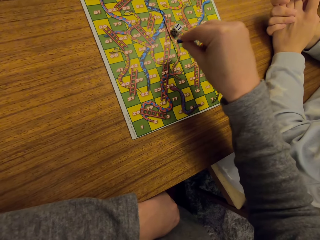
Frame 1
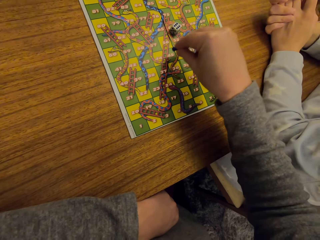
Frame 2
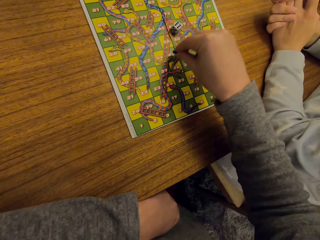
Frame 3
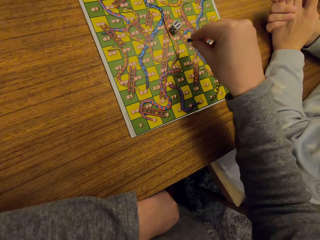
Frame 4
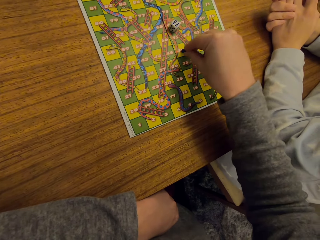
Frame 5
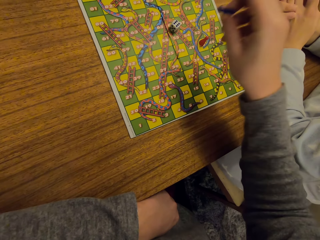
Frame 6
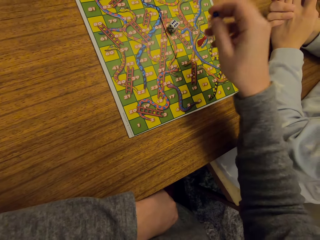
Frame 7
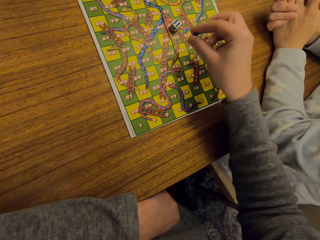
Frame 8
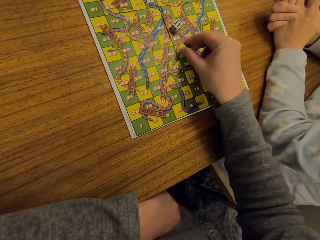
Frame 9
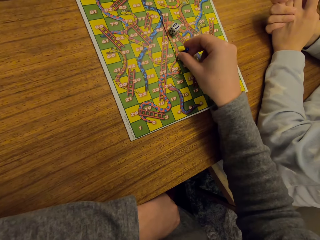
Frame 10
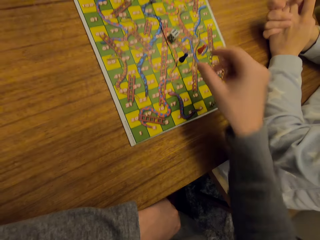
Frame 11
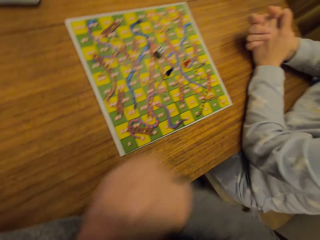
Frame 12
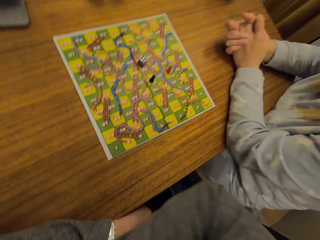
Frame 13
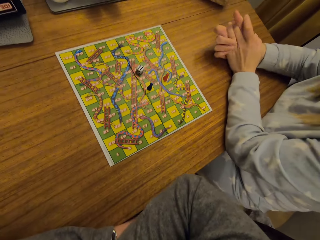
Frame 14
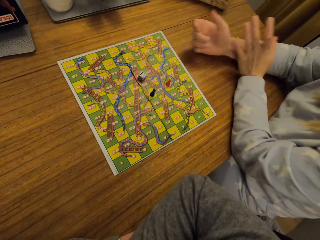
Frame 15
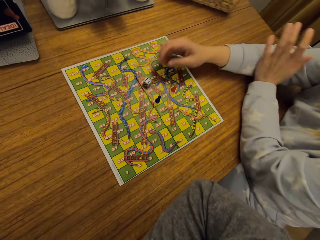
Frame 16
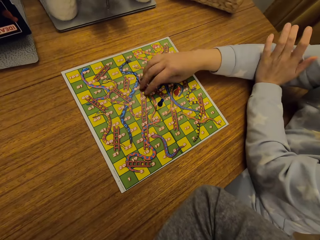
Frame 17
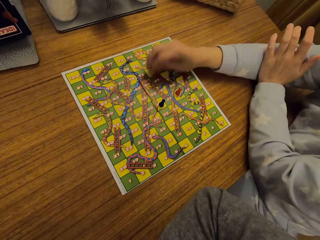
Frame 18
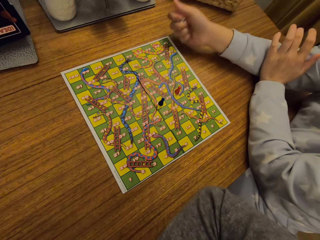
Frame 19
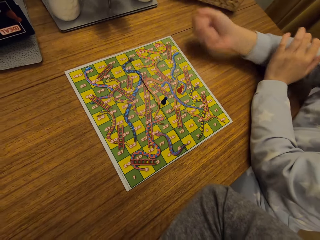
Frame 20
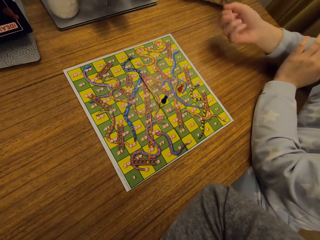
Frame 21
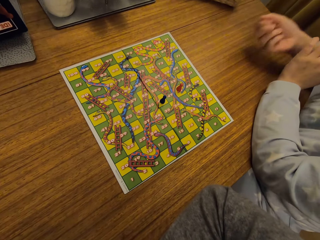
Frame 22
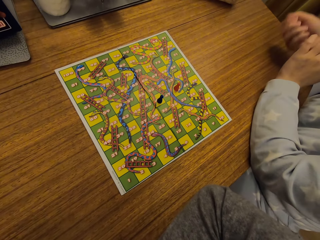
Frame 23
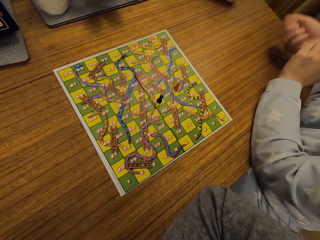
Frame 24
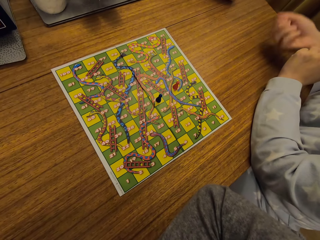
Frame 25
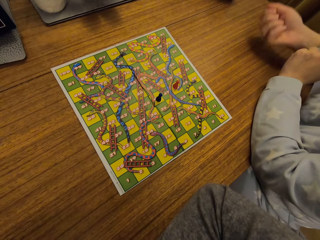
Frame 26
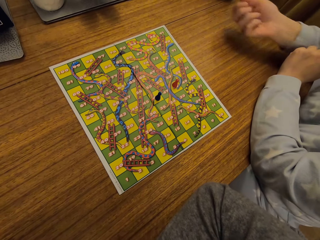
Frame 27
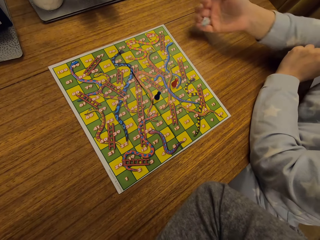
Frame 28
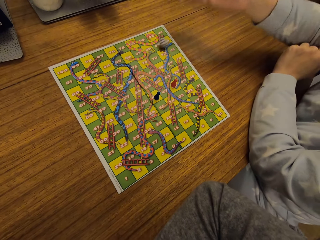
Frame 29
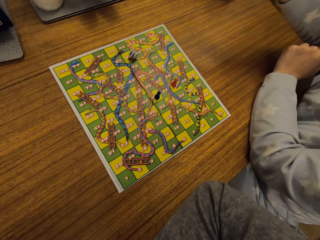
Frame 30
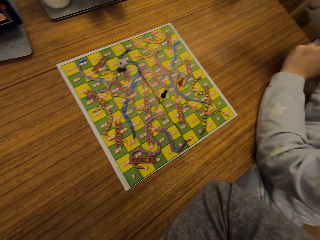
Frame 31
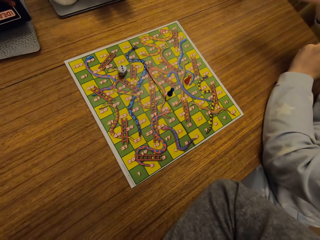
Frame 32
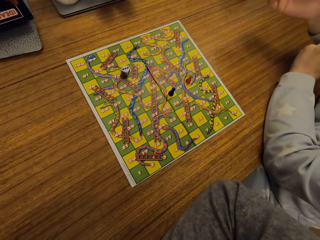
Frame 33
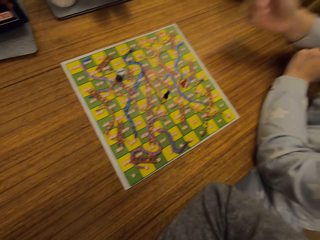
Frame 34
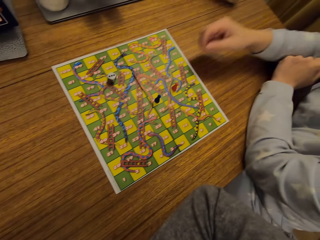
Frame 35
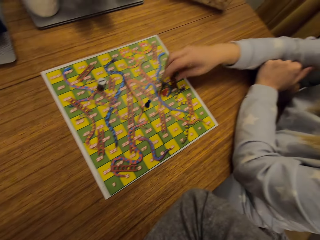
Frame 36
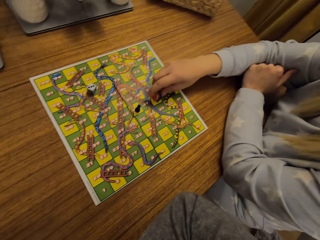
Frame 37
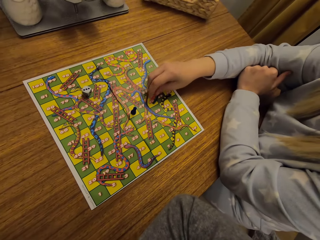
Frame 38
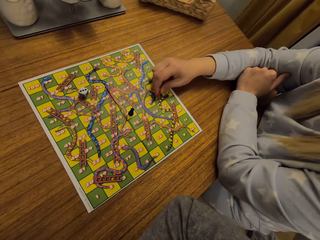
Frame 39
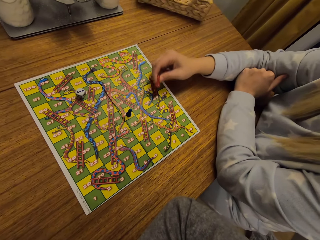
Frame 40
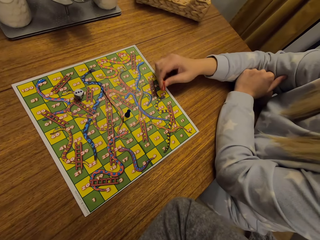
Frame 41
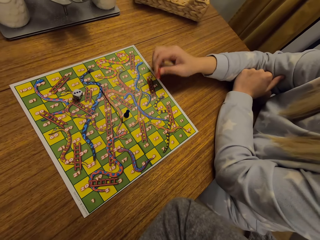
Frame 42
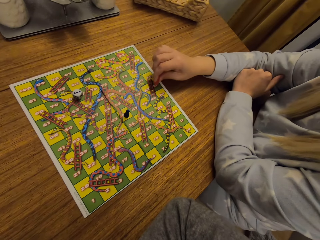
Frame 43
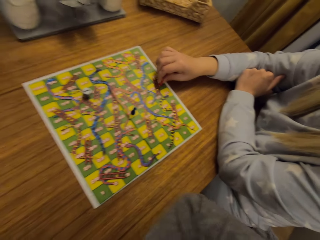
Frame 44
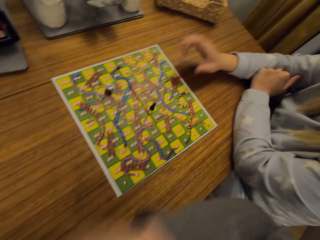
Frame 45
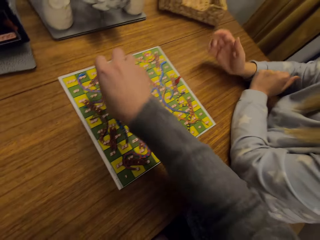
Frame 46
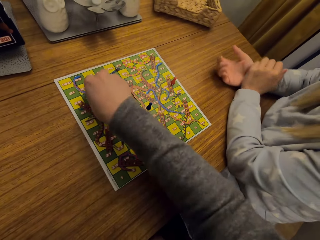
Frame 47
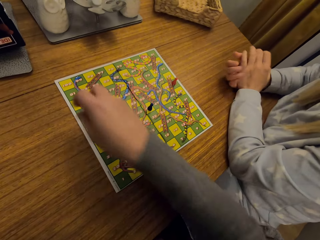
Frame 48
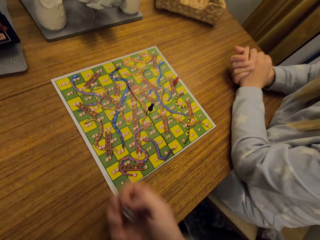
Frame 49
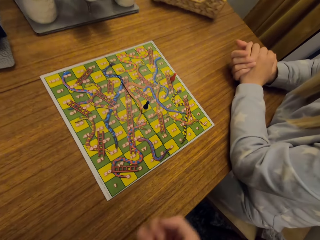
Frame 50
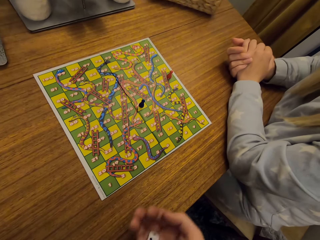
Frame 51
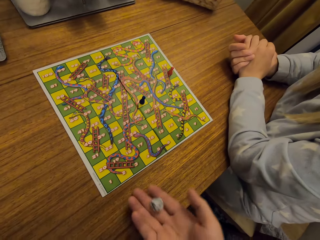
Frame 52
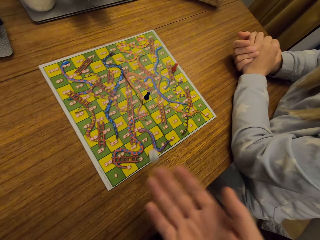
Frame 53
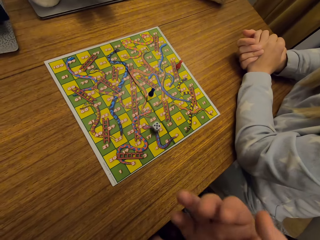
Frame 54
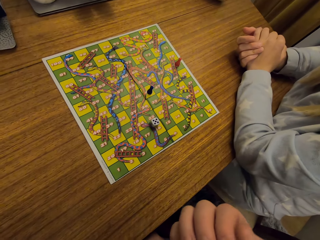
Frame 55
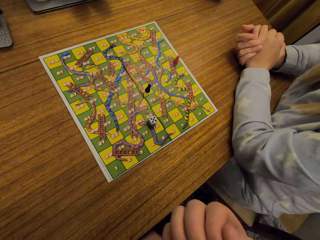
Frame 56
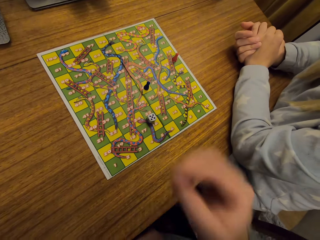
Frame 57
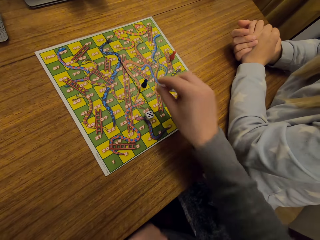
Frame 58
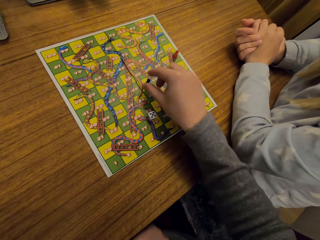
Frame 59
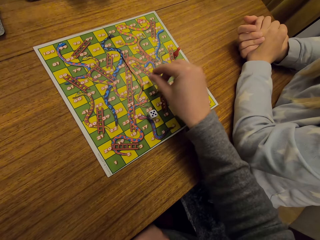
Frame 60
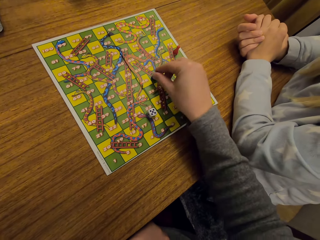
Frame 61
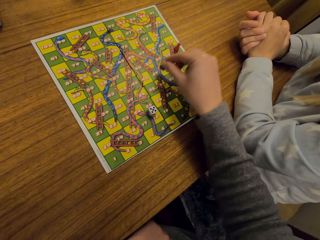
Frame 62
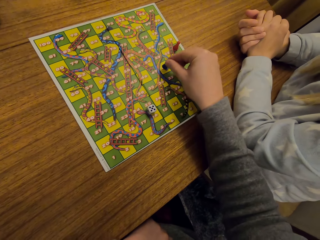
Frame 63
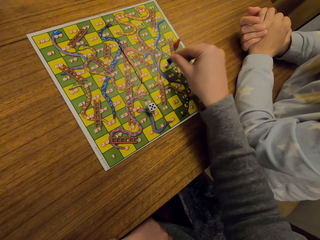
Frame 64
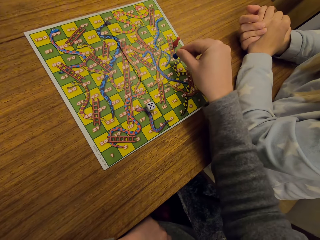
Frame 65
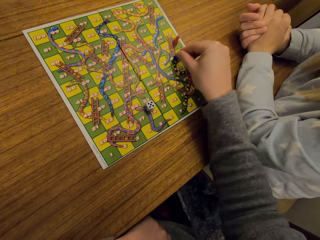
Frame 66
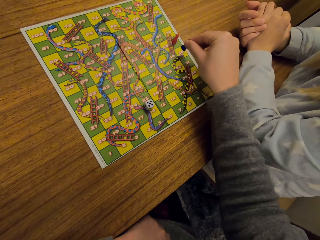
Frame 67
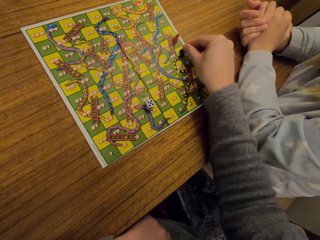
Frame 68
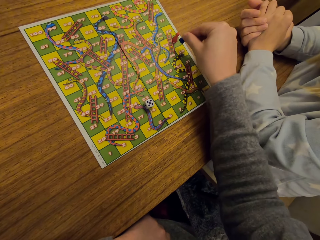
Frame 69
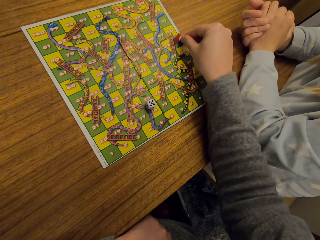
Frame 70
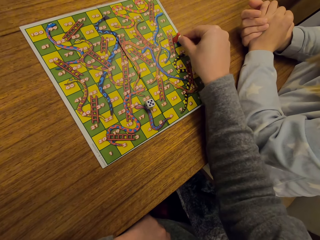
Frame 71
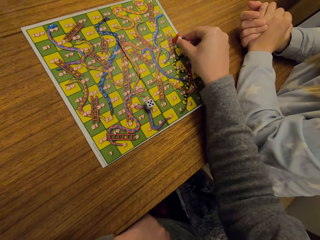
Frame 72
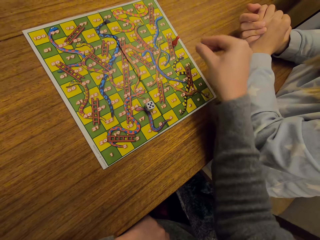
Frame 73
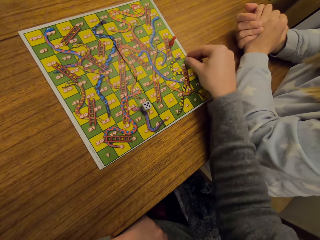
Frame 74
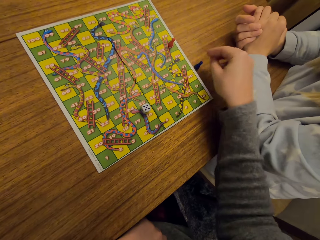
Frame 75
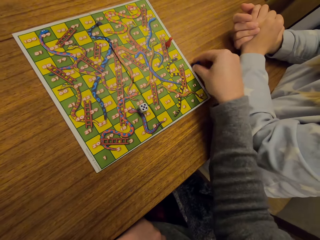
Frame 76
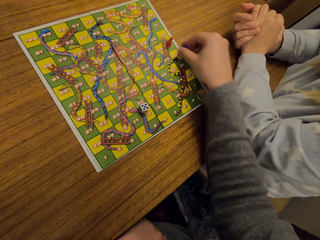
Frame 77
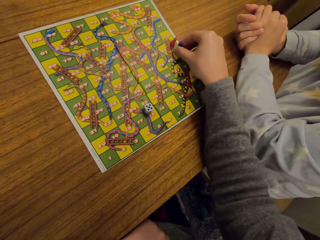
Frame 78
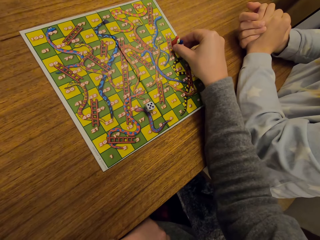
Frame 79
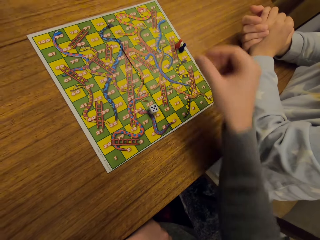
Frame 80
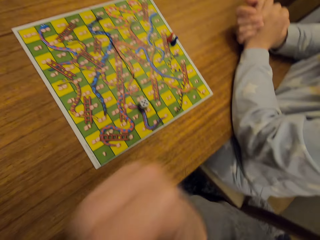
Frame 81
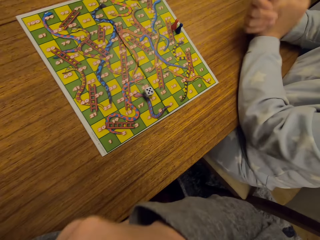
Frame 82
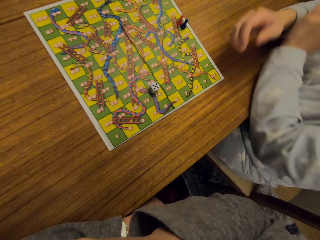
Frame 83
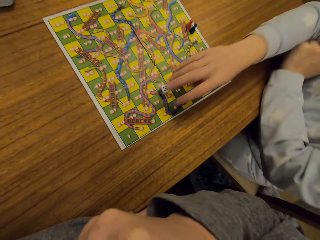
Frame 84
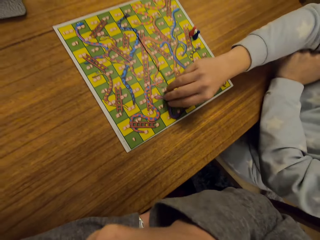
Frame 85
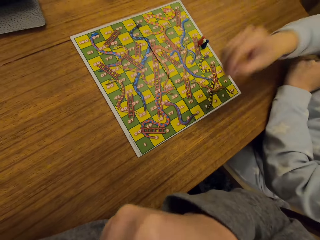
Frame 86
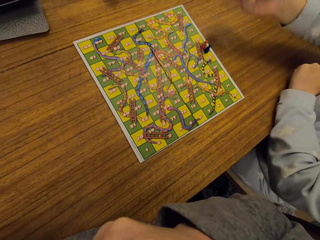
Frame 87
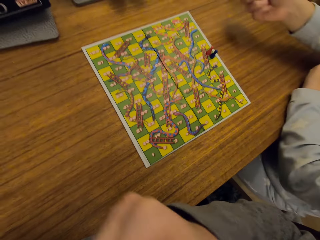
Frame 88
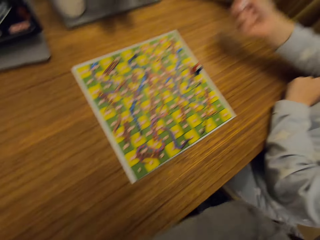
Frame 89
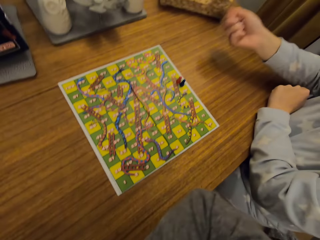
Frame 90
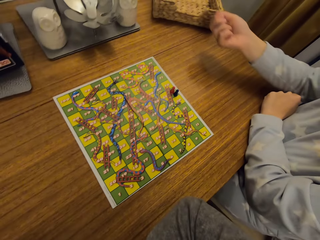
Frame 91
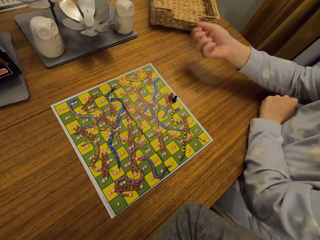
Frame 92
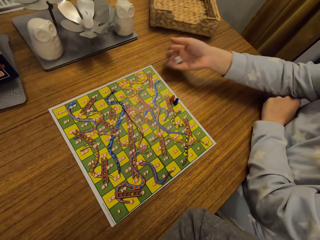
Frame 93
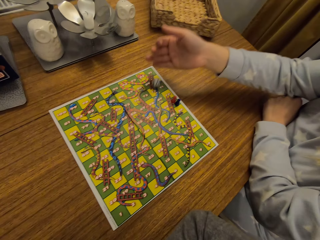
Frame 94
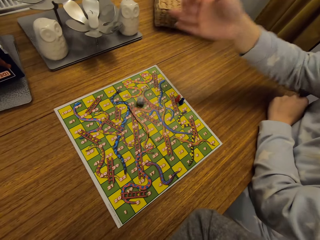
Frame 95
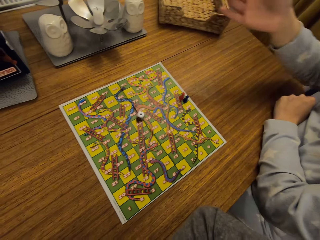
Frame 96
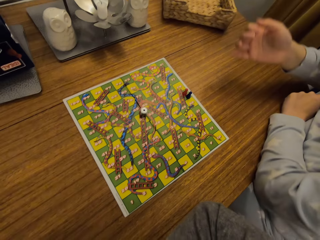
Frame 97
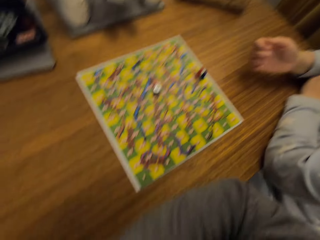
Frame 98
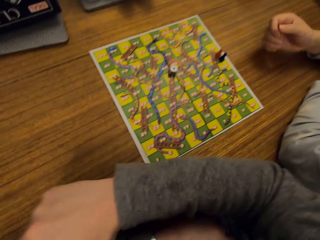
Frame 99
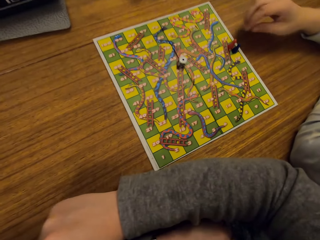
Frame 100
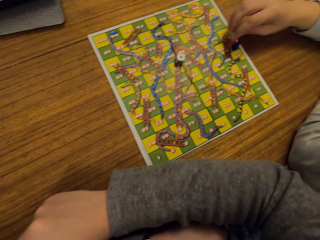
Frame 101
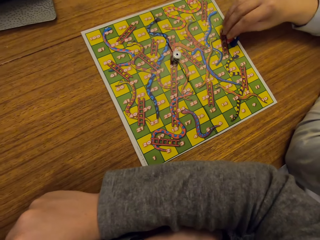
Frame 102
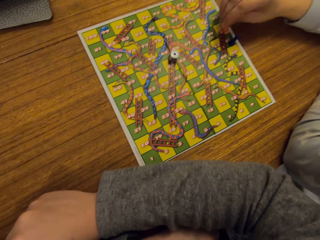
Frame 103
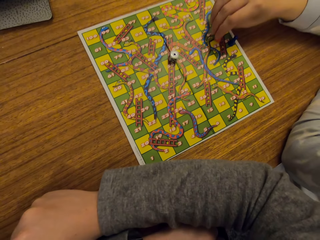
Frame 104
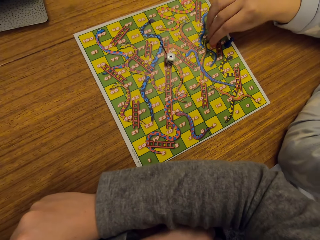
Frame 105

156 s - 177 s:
The camera wearer places something down. A woman picks up the dice. The woman shakes the dice on her hands. The woman throws the dice on the game paper. The woman picks up something. The woman plays the classic game. The woman places the something down. The camera wearer picks up the dice. He shakes the dice on his hands. He throws the dice on the game paper. He picks up something. He plays the classic game. He places something down. The woman picks up the dice. The woman shakes the dice on her hands. The woman throws the dice on the game paper. The woman picks up something.
